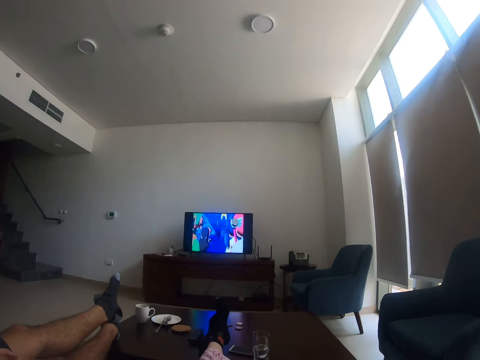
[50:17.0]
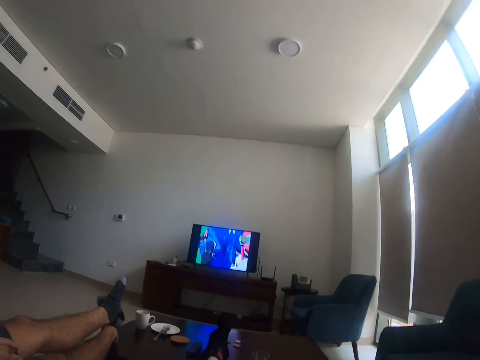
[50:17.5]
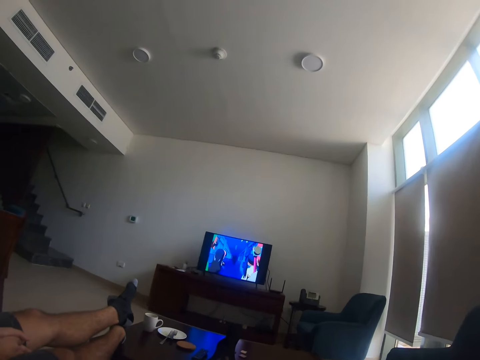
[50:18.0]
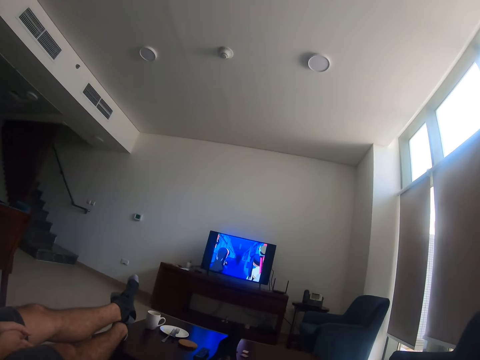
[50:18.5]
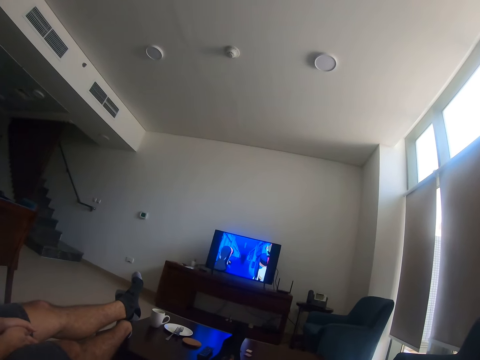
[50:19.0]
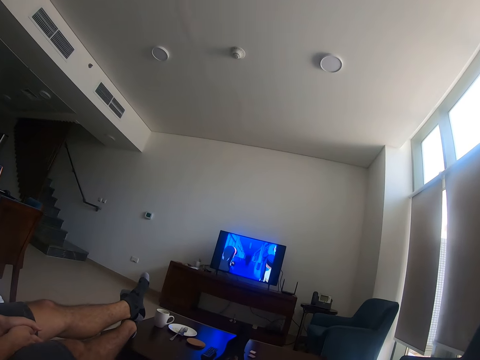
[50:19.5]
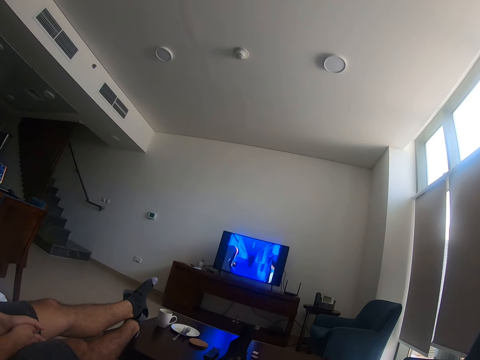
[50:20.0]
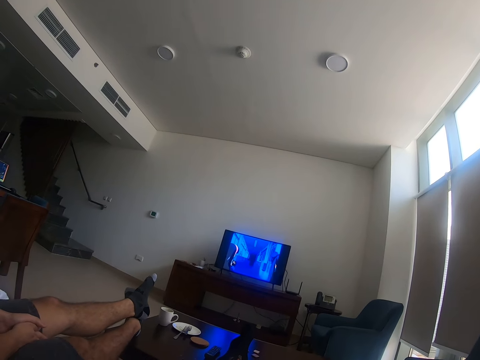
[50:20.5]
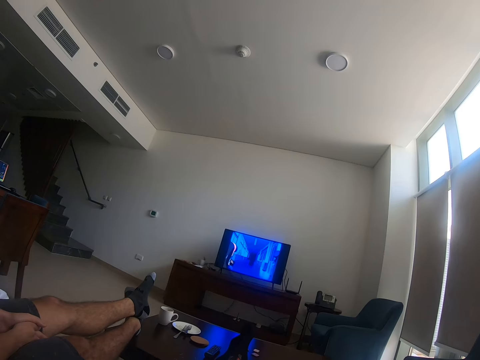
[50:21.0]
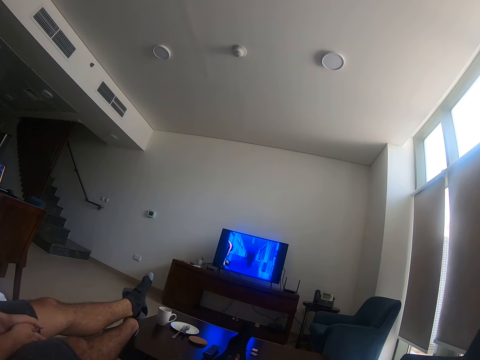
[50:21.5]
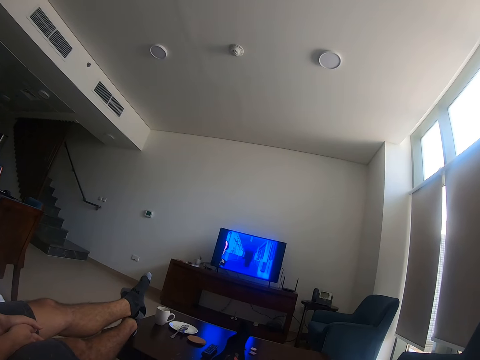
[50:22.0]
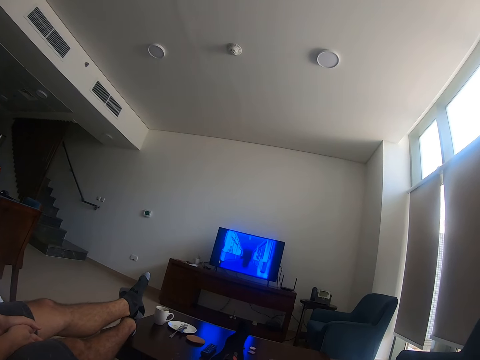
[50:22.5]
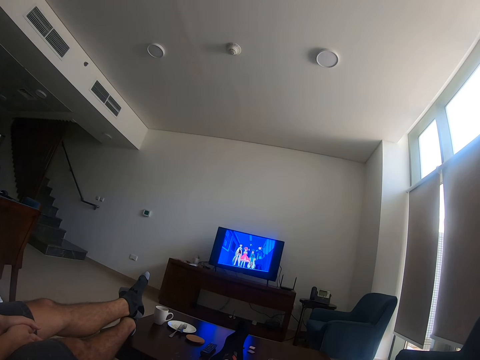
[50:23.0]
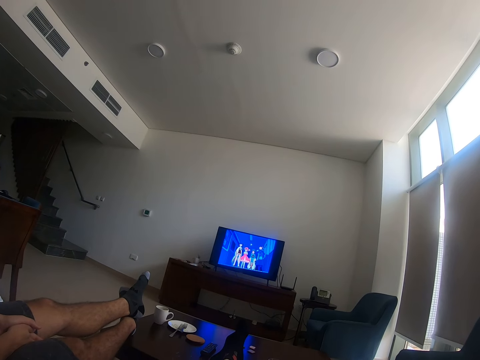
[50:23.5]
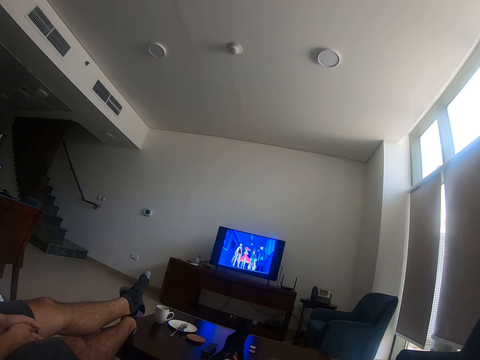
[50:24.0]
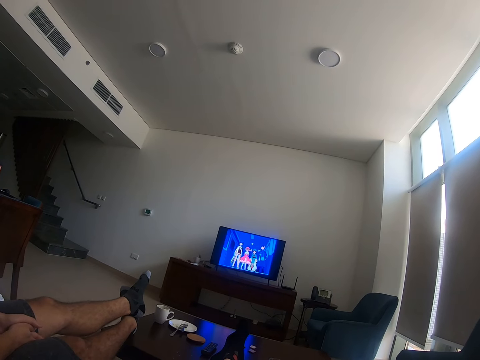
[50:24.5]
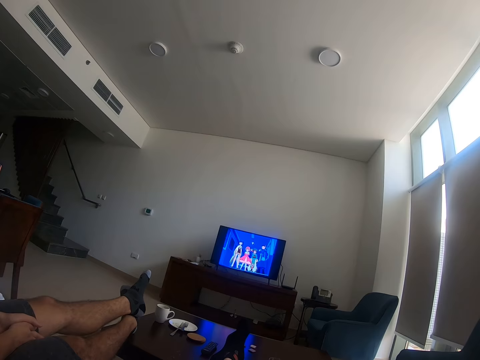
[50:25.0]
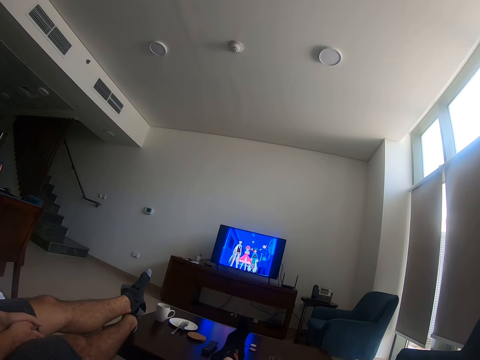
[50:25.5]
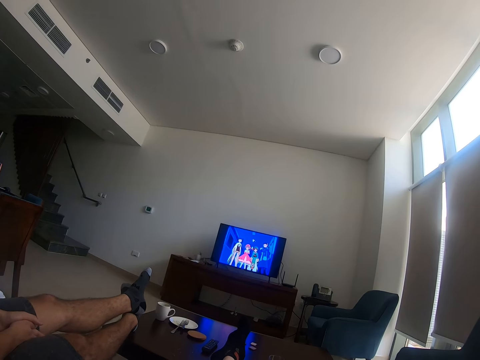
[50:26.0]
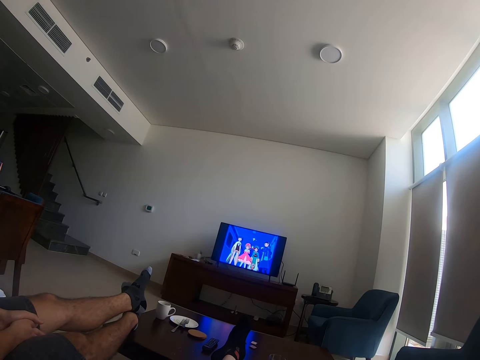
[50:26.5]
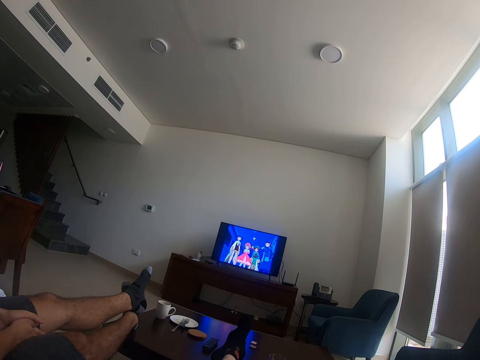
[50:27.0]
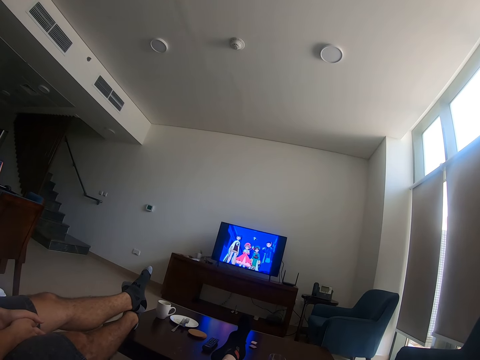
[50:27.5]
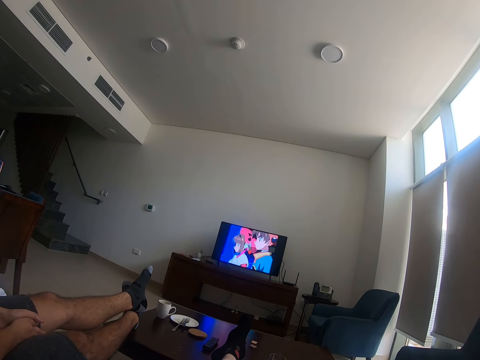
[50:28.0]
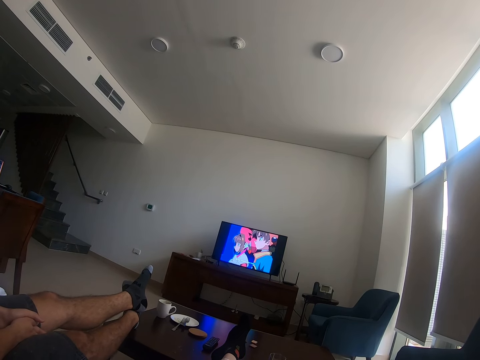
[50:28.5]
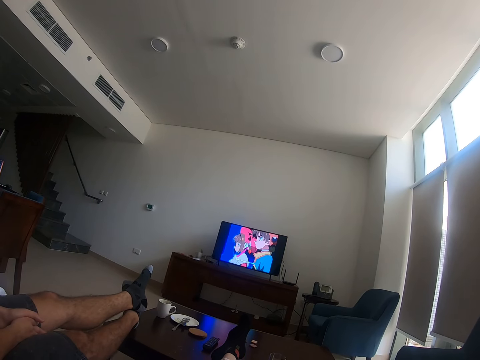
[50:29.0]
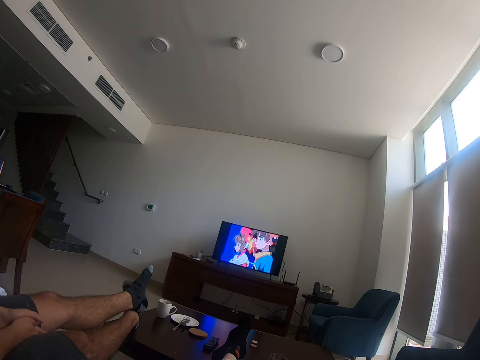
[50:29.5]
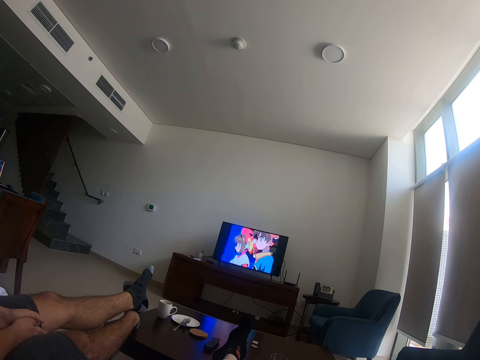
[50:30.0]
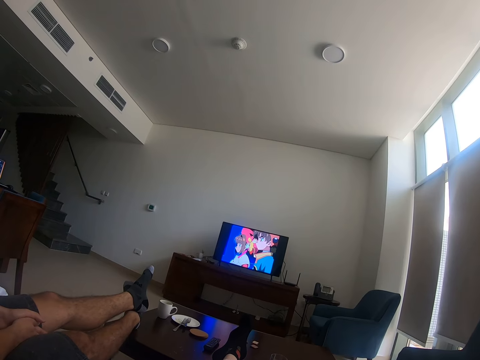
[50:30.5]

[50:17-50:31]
The camera wearer moves her head.

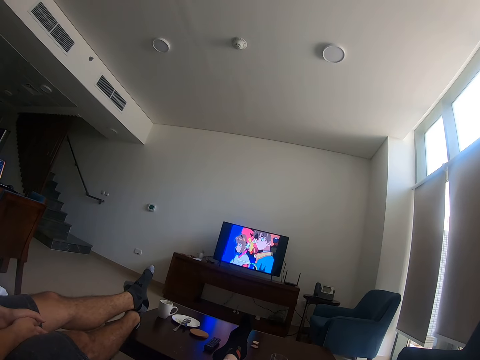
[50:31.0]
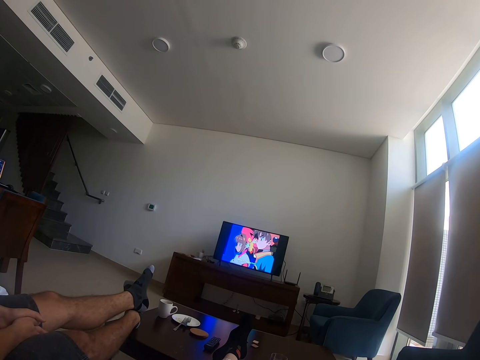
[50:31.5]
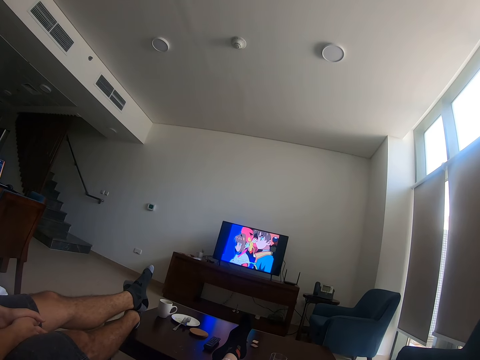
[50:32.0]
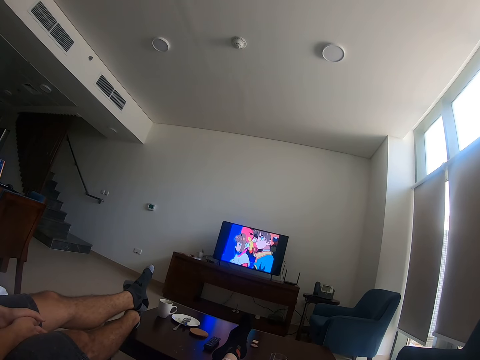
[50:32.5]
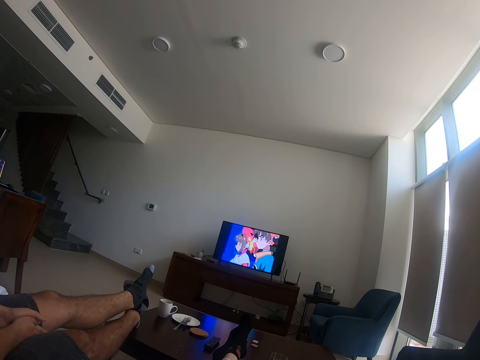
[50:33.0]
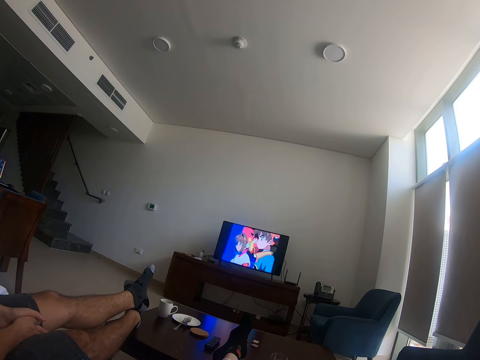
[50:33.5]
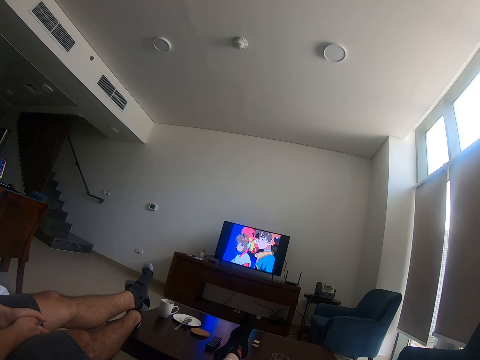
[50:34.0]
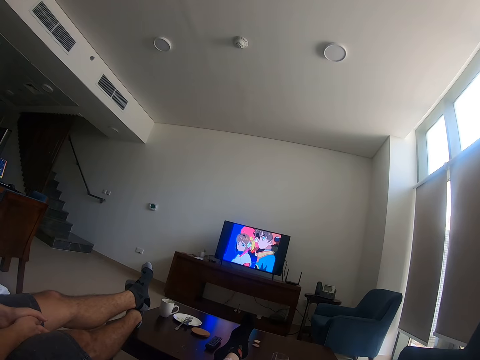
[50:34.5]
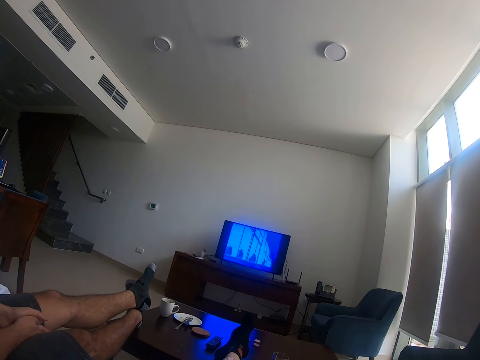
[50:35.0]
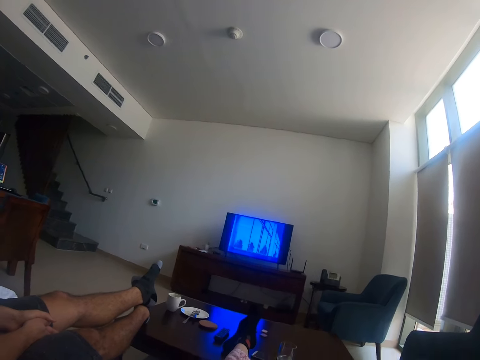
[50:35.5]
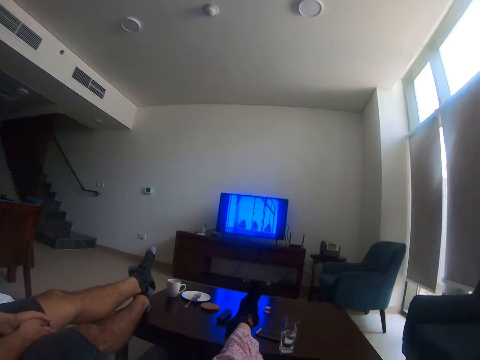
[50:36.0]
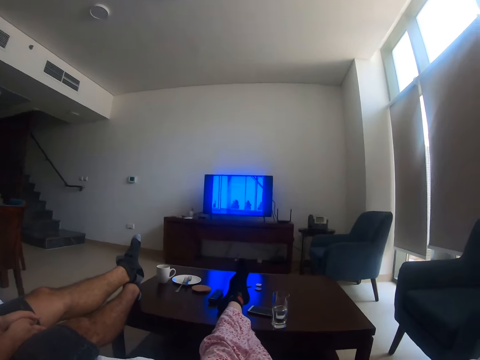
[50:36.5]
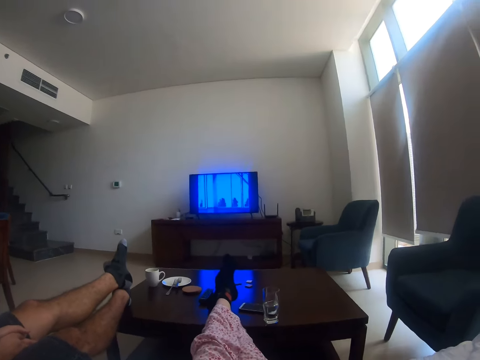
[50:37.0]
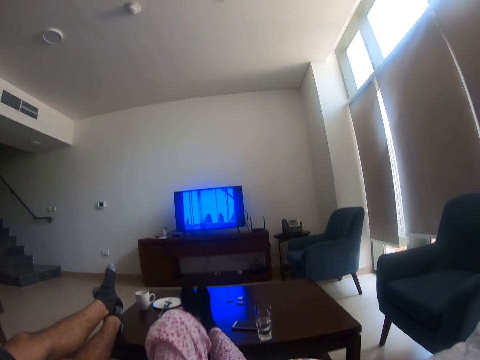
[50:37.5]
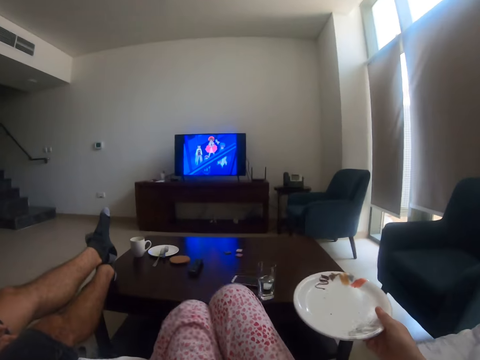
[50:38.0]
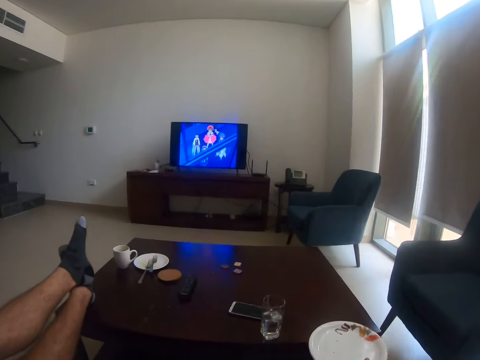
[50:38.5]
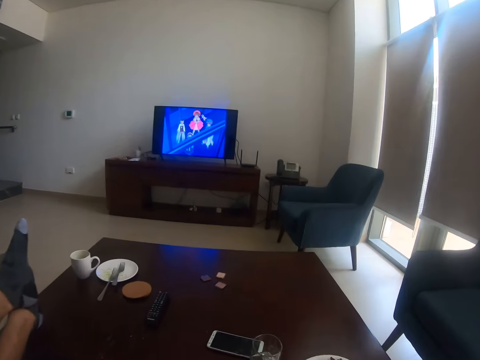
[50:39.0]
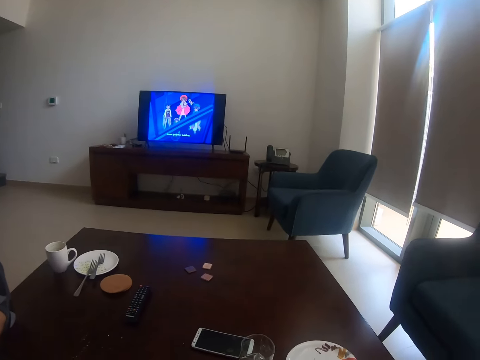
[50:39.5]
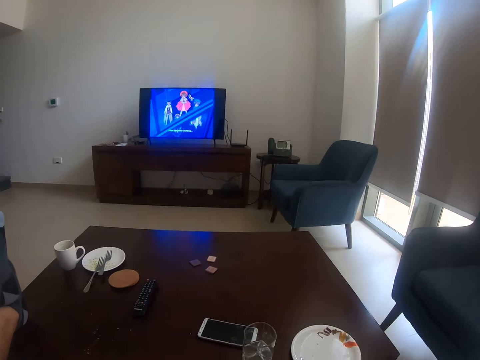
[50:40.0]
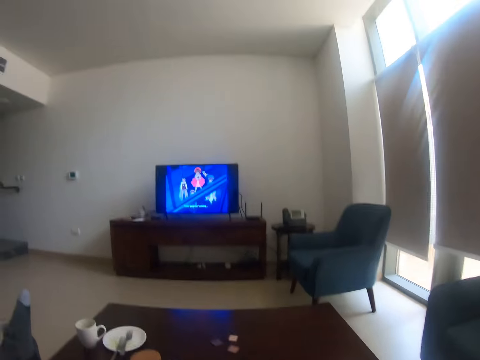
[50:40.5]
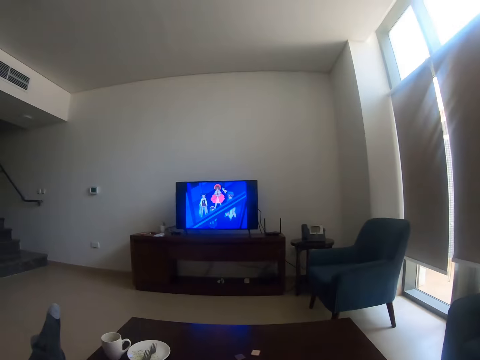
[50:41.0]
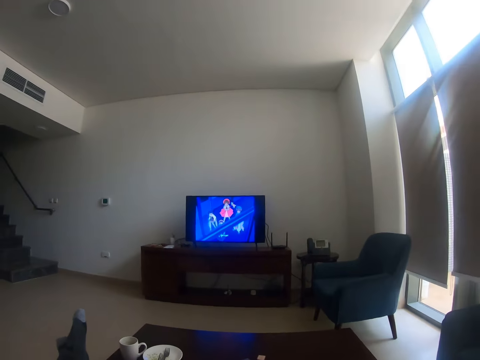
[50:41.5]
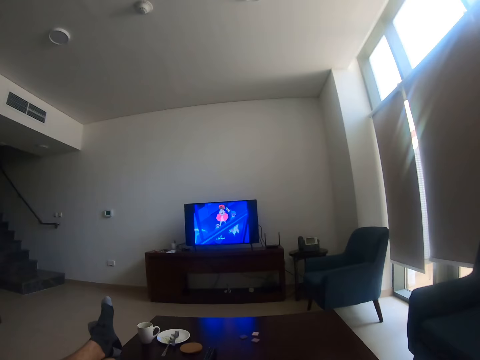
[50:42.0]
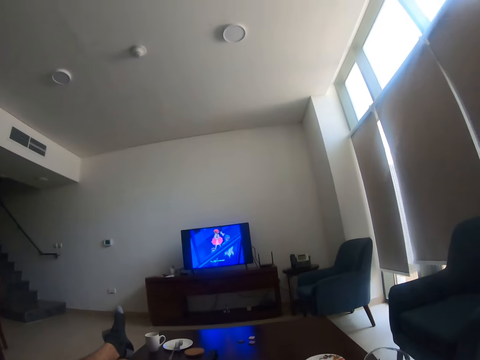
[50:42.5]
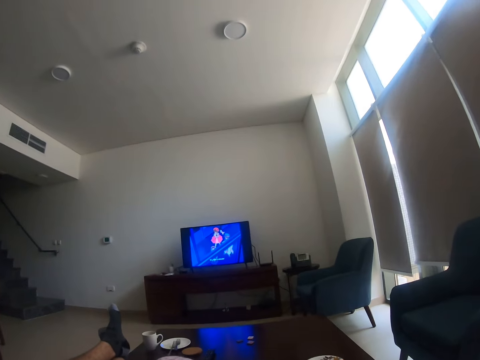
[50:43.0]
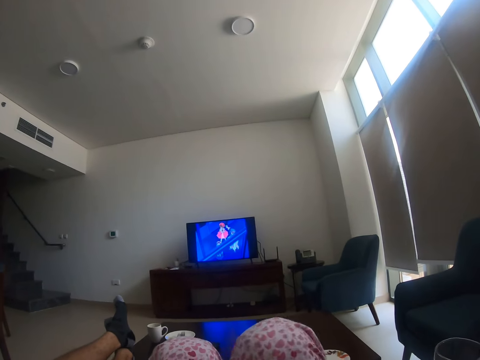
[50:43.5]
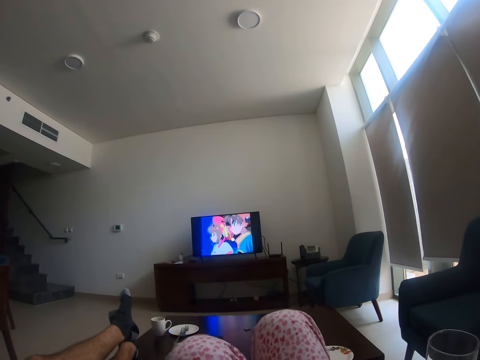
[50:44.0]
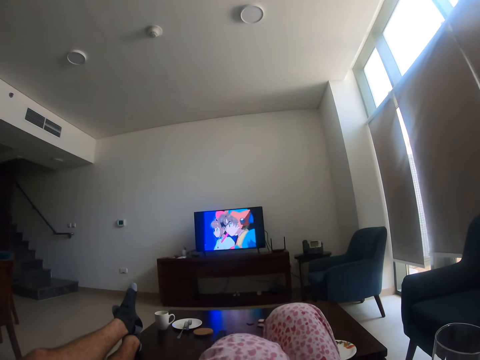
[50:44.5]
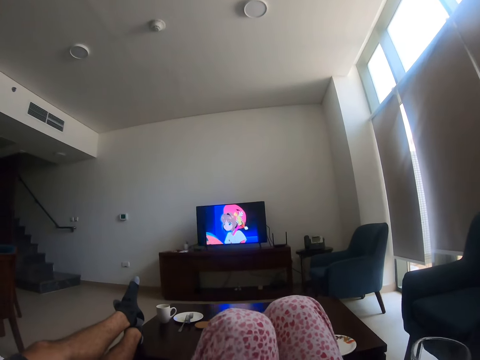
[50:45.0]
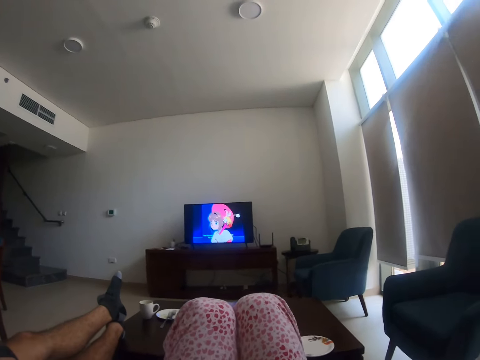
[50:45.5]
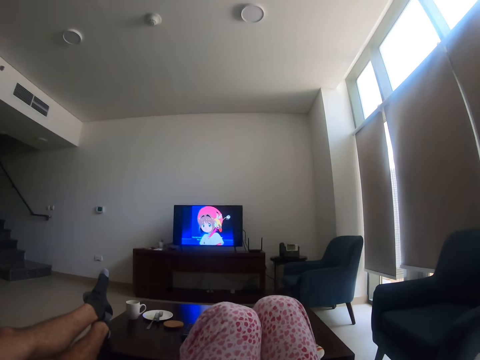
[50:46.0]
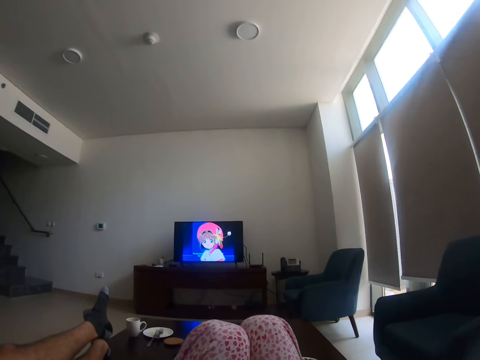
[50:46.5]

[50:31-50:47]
A person clears his throat. The person moves his feet. The camera wearer puts the plate on the table. She puts her legs on the sofa. She watches television. She moves her legs.
